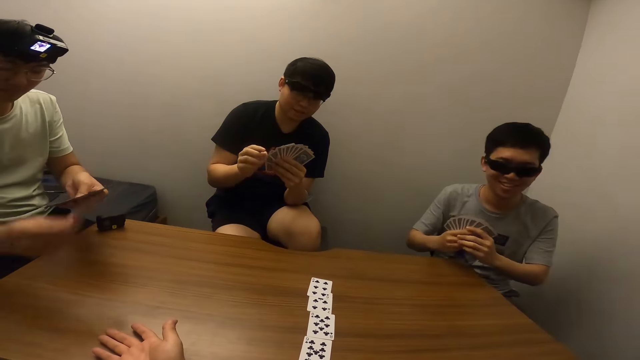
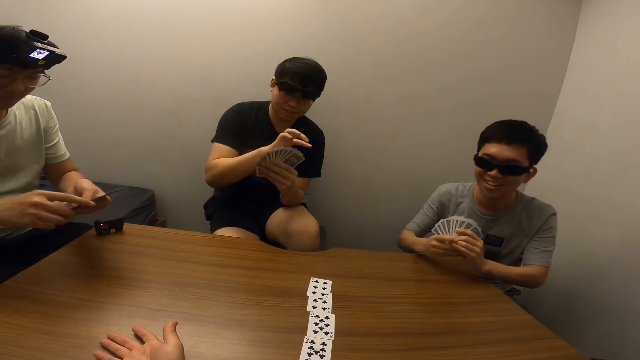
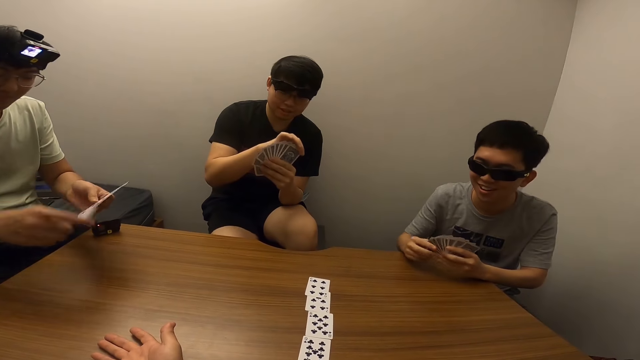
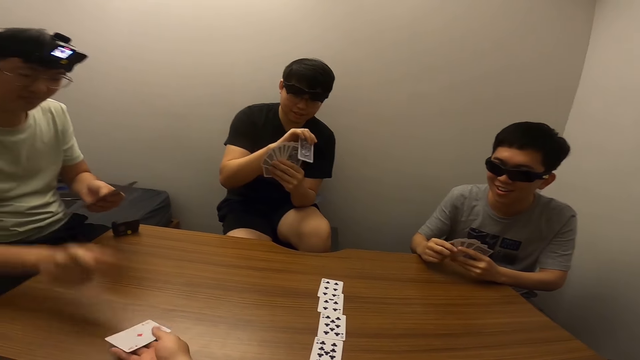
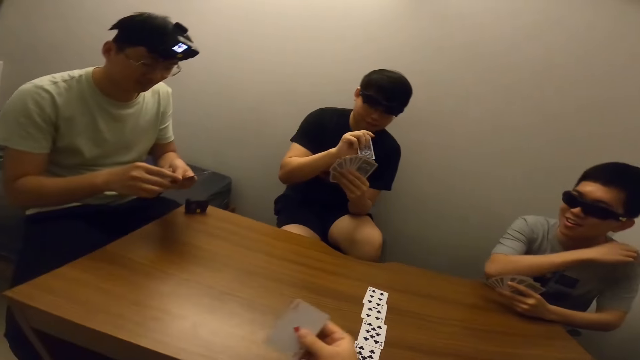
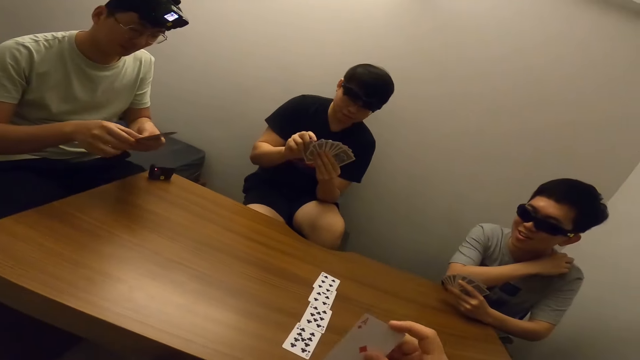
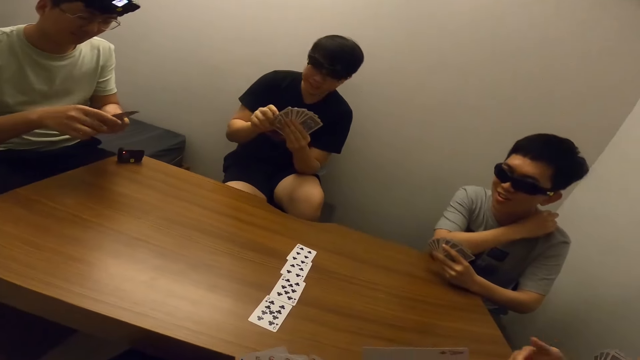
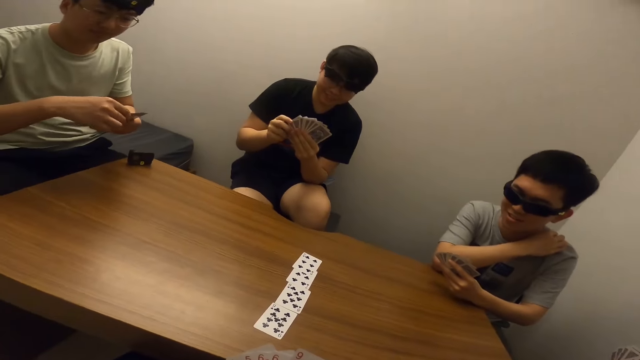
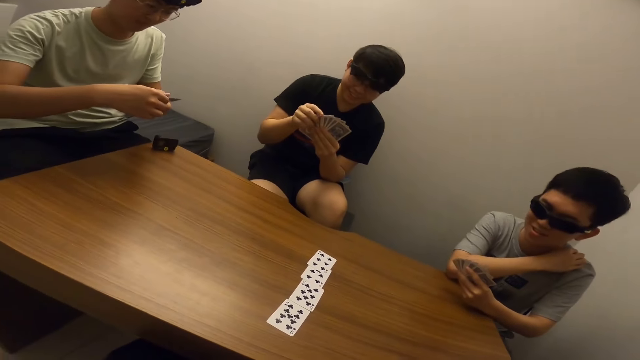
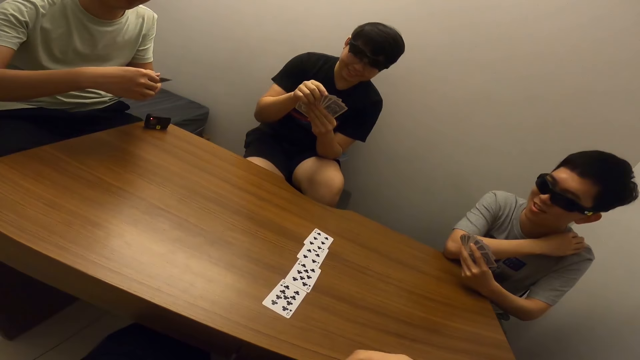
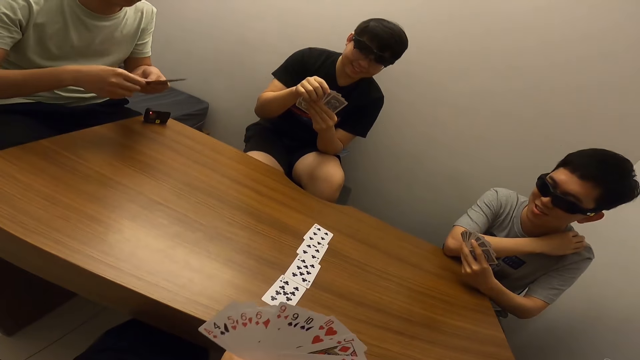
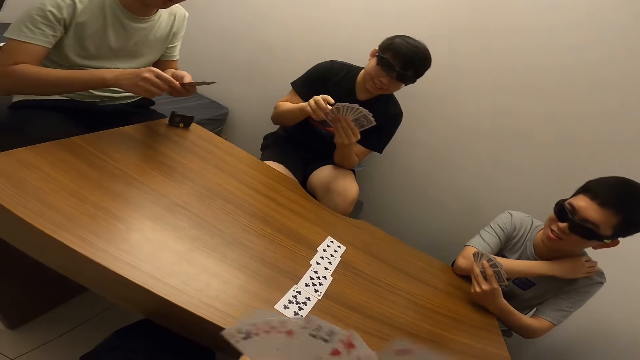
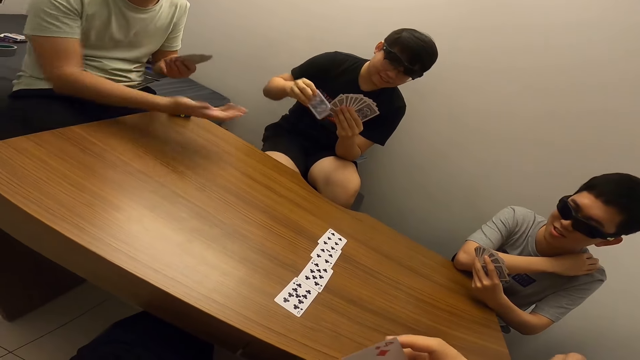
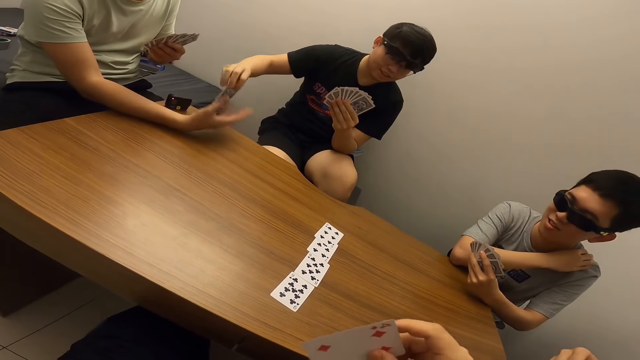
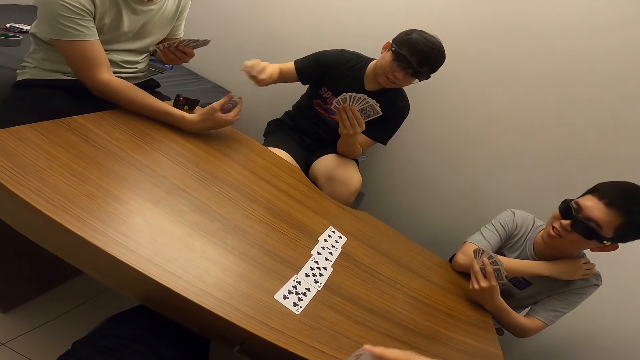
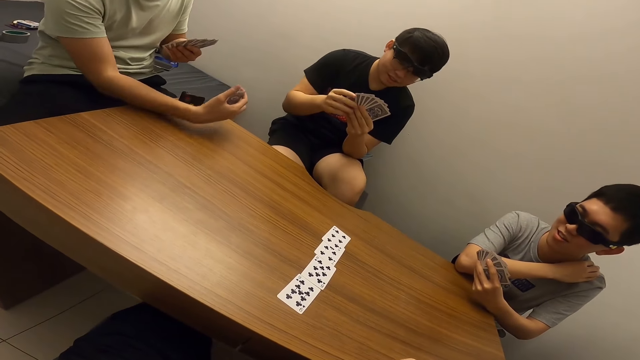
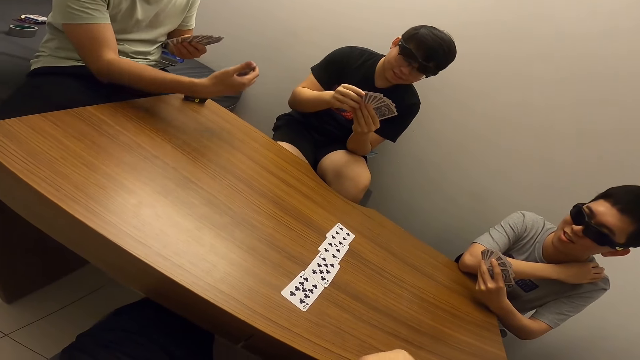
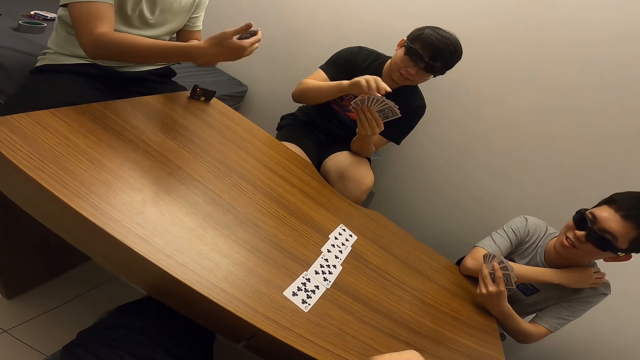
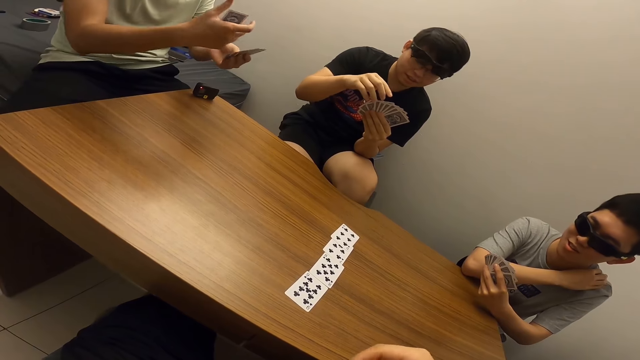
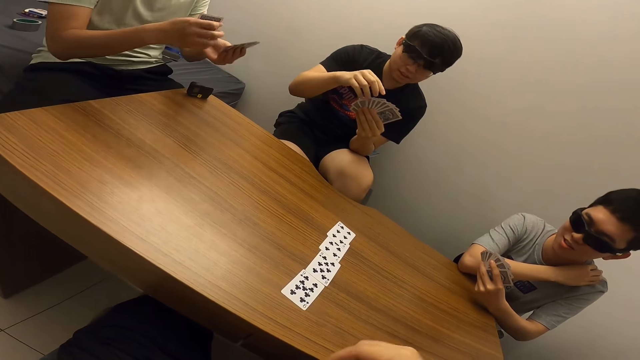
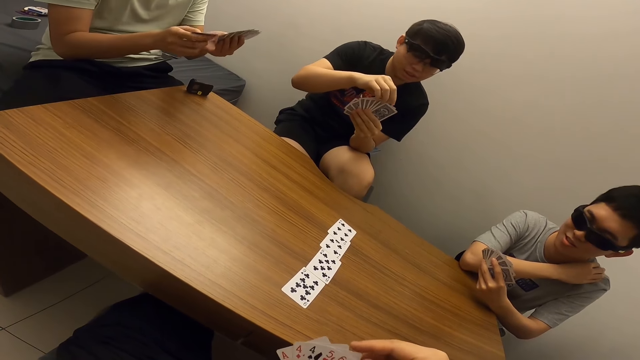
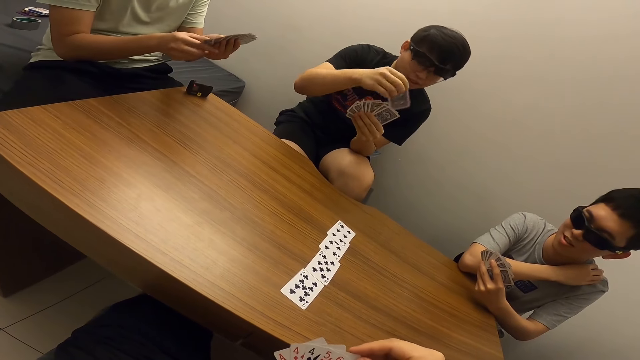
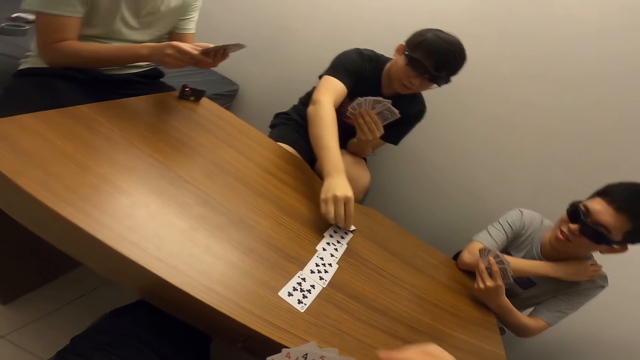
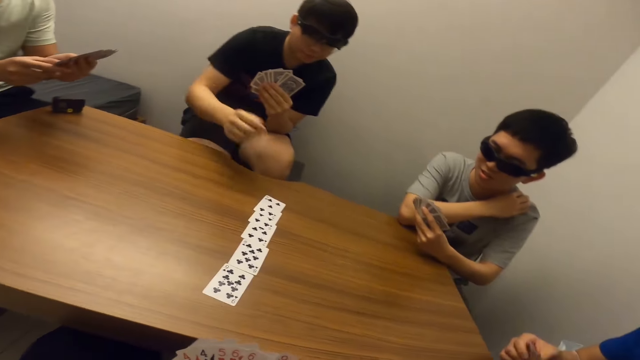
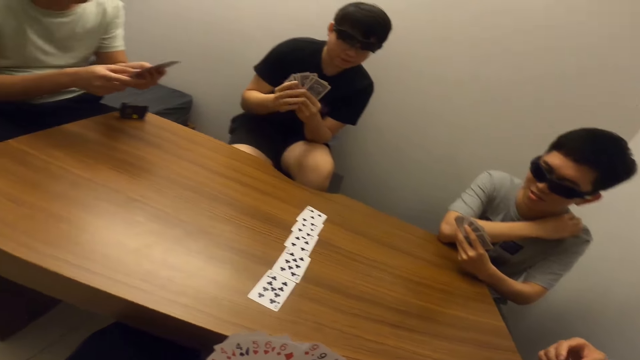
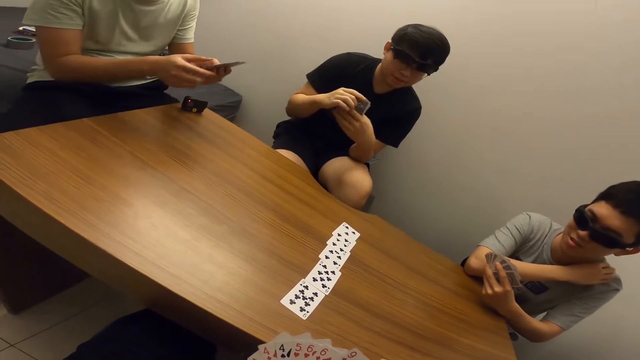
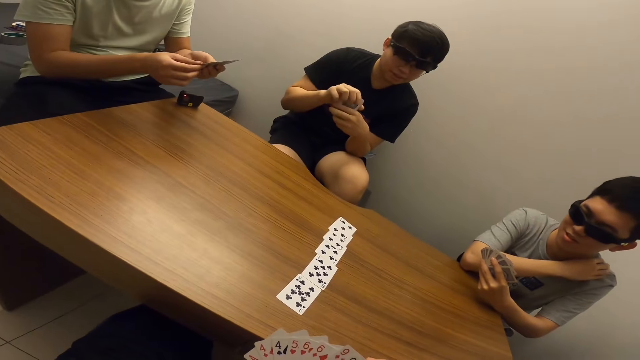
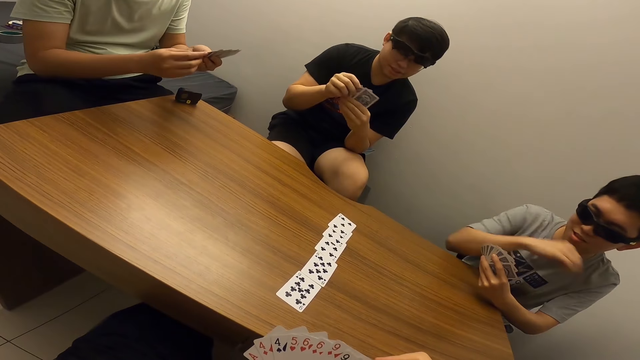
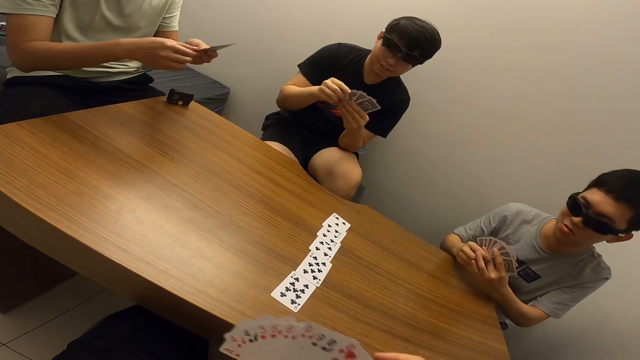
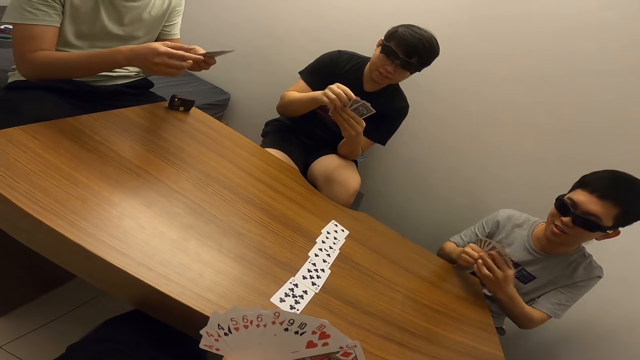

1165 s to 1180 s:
A man puts a card in the camera wearer's hand. The man collects a card from another man. The other man places a card on the table.

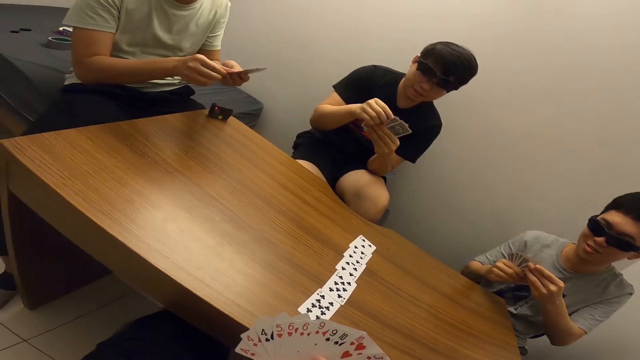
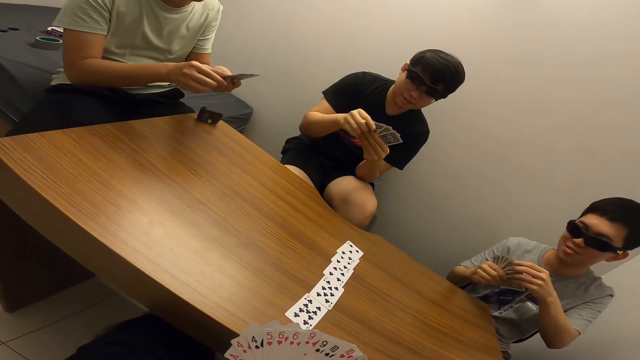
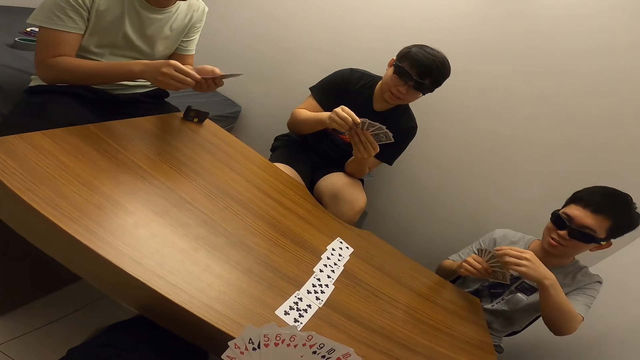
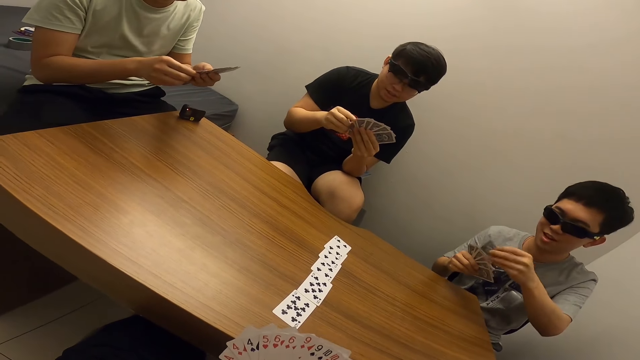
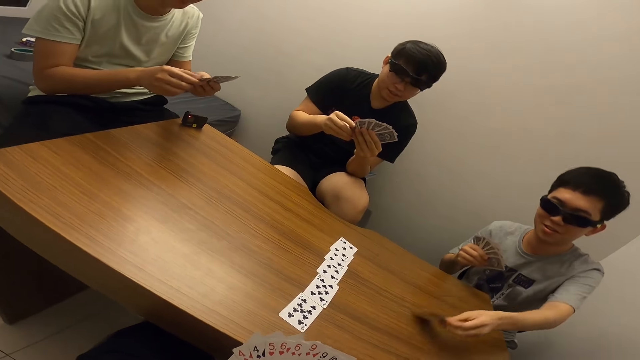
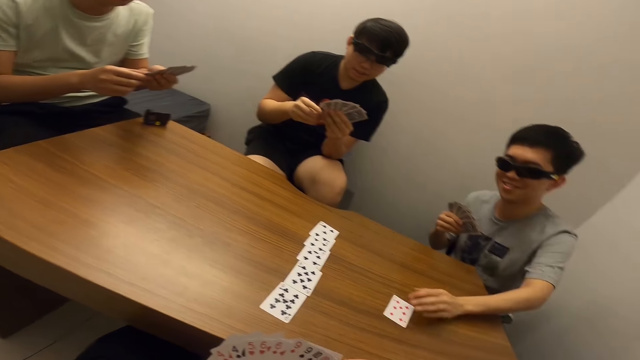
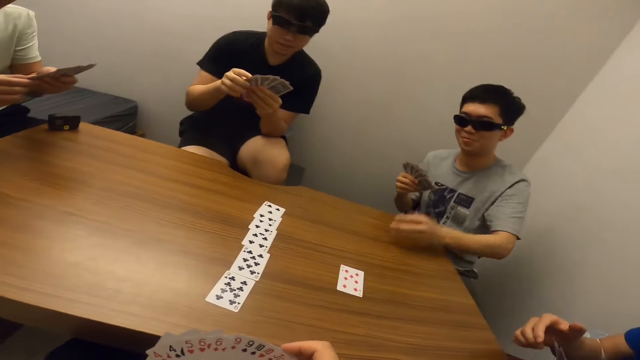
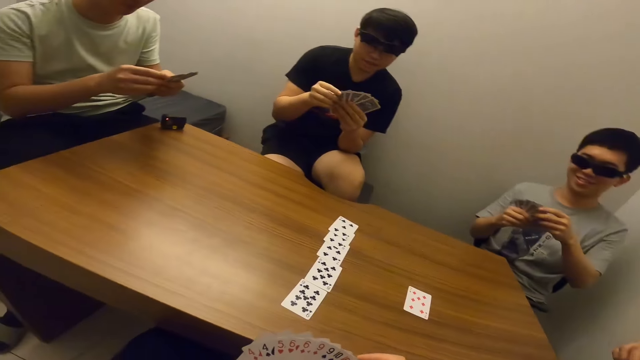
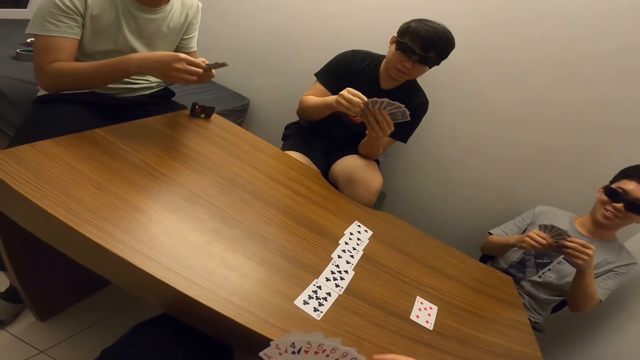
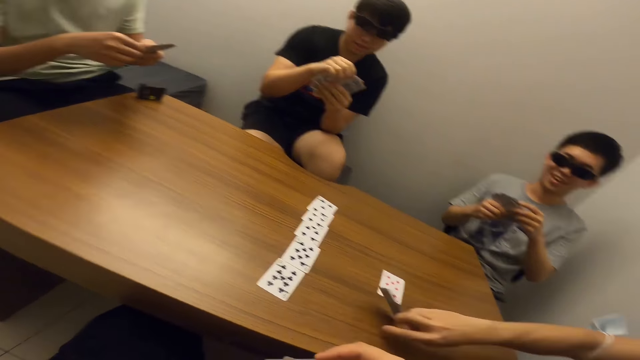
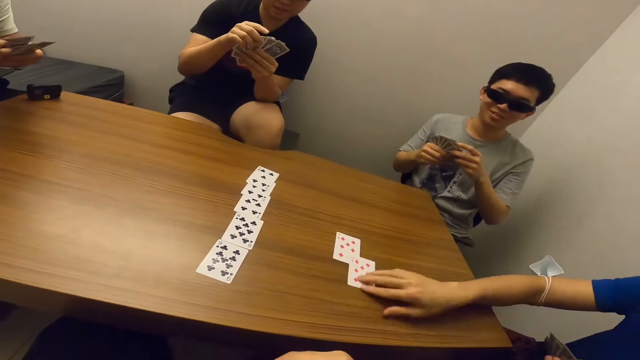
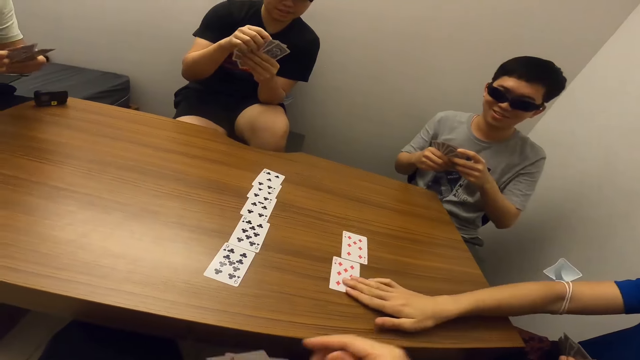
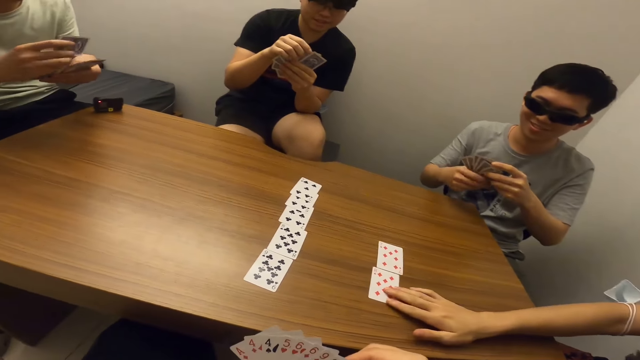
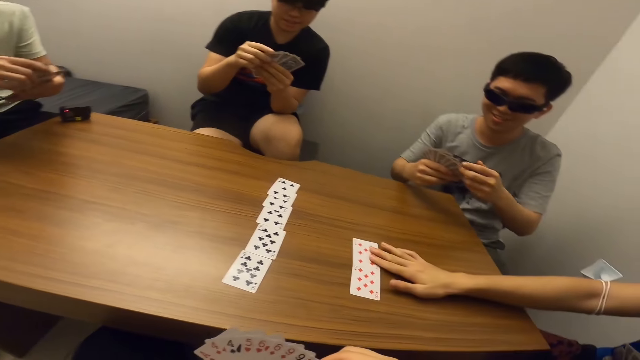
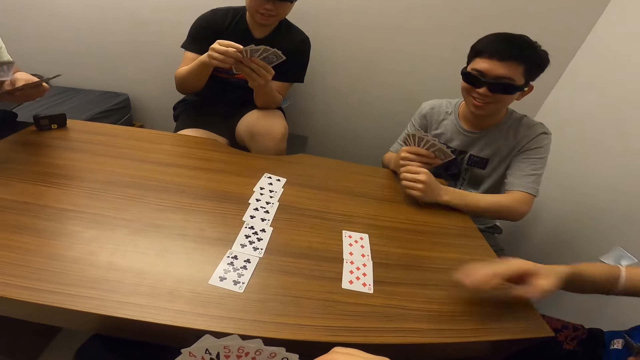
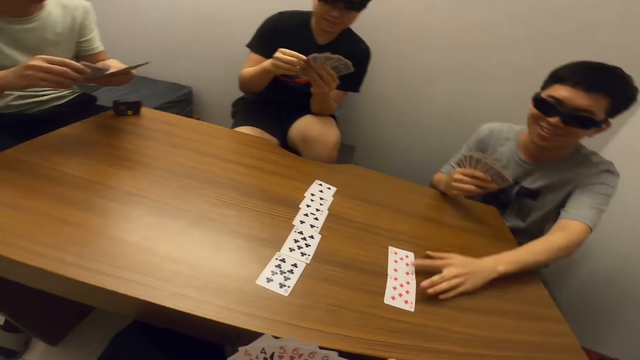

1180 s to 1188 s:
A boy places a card on the table. A man puts a card on the table.
